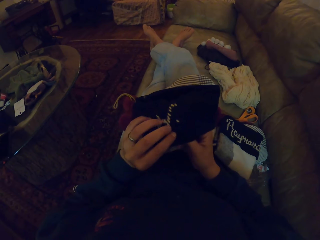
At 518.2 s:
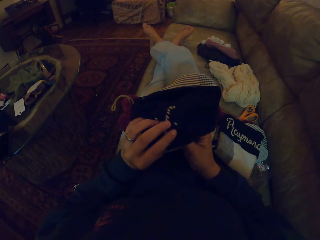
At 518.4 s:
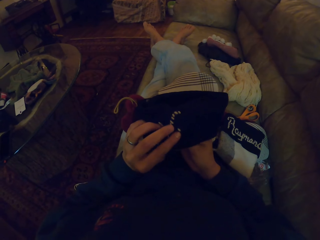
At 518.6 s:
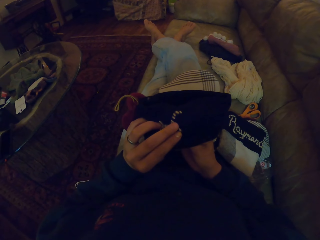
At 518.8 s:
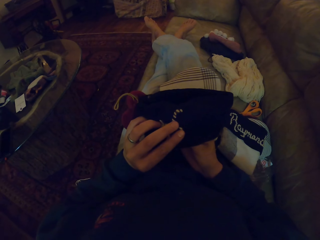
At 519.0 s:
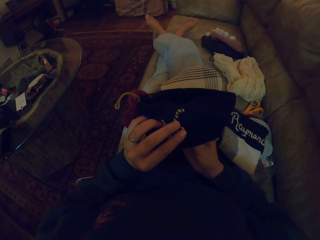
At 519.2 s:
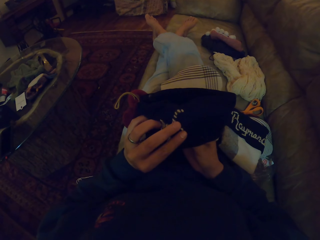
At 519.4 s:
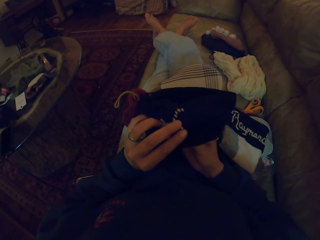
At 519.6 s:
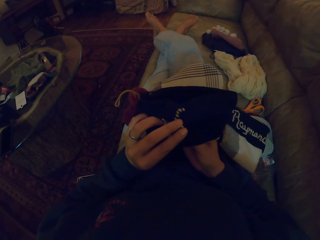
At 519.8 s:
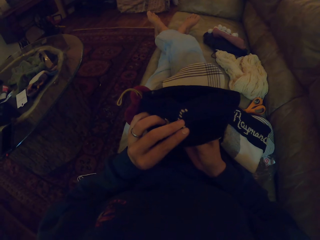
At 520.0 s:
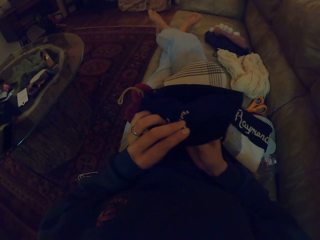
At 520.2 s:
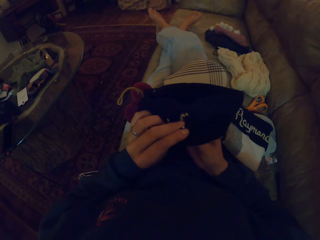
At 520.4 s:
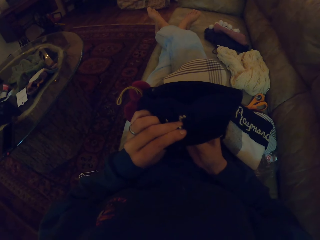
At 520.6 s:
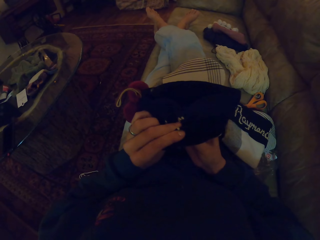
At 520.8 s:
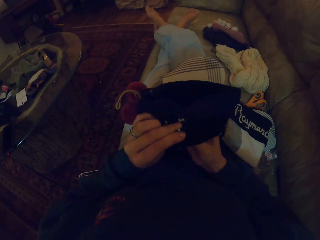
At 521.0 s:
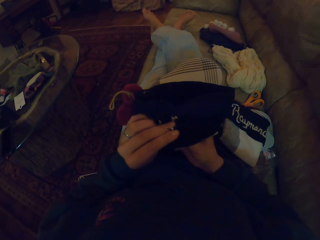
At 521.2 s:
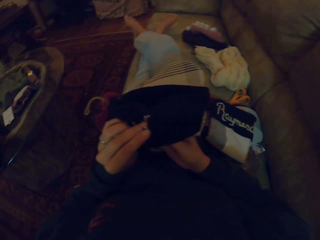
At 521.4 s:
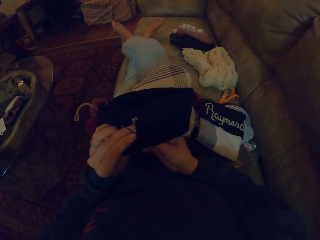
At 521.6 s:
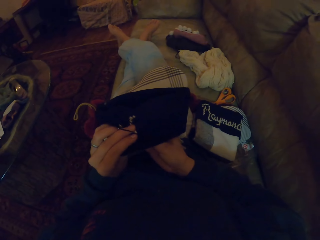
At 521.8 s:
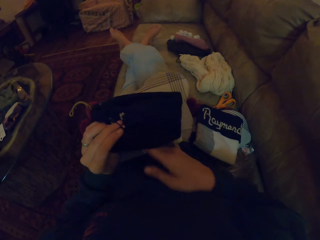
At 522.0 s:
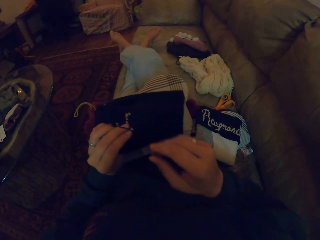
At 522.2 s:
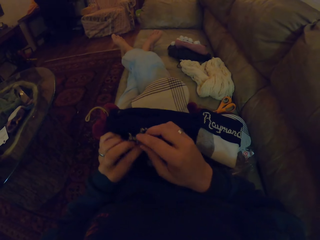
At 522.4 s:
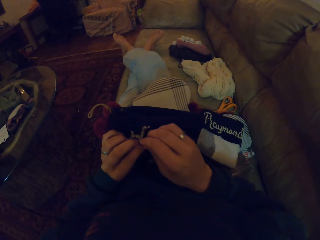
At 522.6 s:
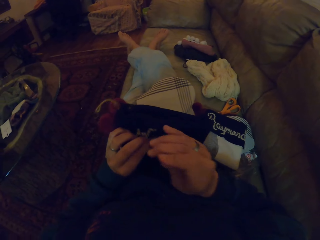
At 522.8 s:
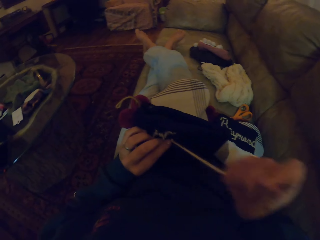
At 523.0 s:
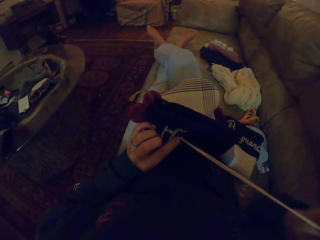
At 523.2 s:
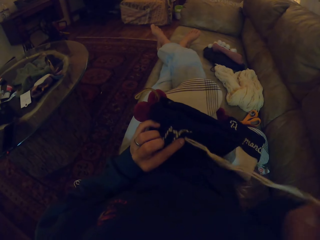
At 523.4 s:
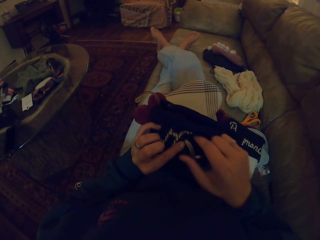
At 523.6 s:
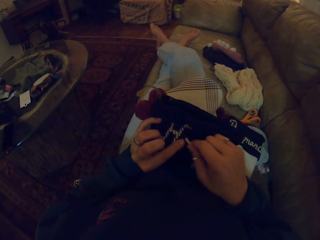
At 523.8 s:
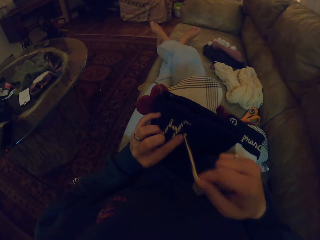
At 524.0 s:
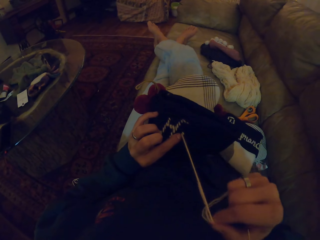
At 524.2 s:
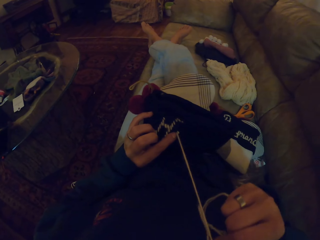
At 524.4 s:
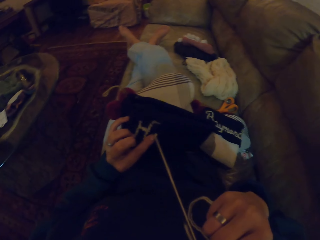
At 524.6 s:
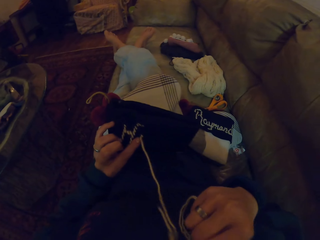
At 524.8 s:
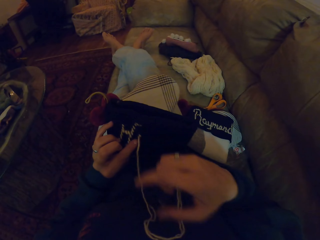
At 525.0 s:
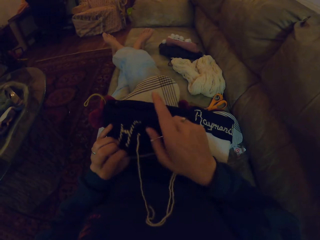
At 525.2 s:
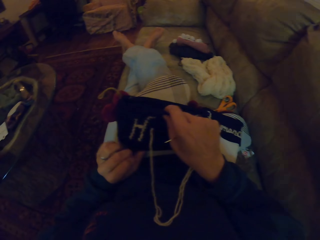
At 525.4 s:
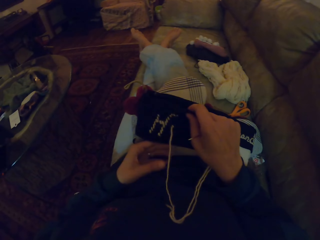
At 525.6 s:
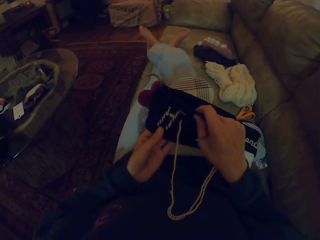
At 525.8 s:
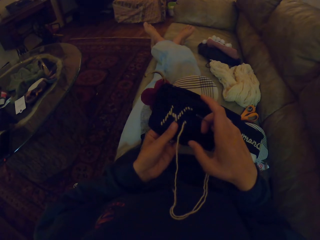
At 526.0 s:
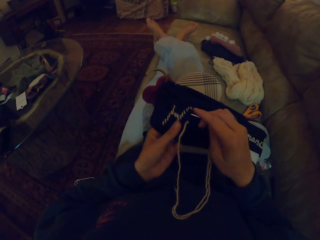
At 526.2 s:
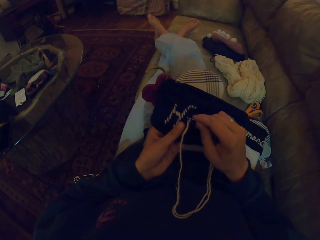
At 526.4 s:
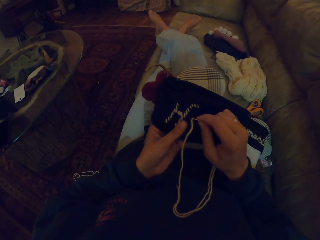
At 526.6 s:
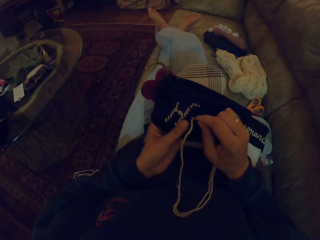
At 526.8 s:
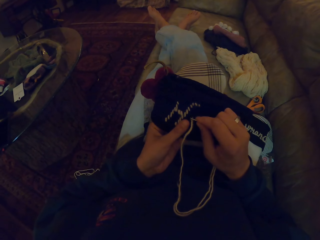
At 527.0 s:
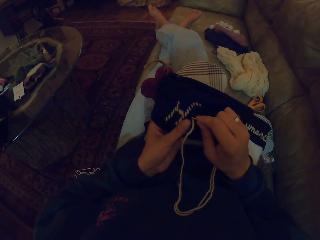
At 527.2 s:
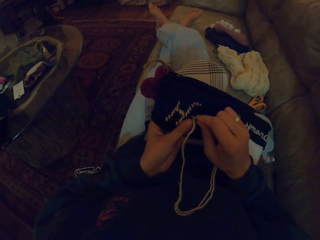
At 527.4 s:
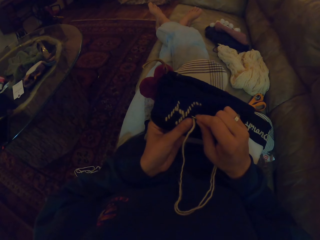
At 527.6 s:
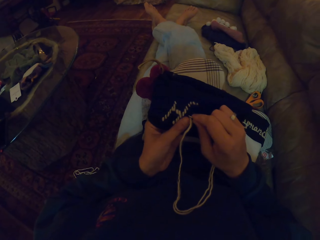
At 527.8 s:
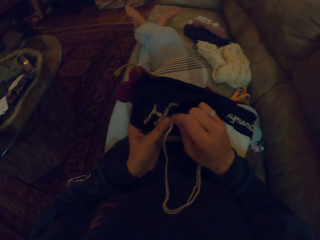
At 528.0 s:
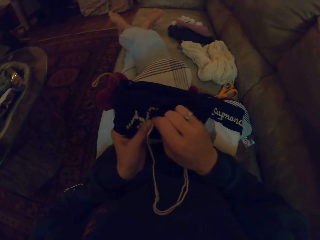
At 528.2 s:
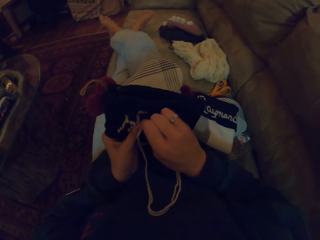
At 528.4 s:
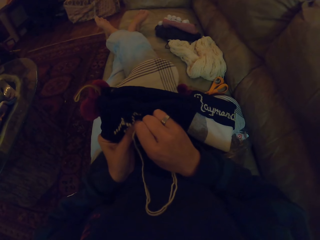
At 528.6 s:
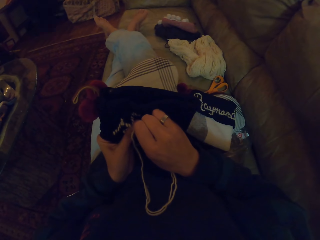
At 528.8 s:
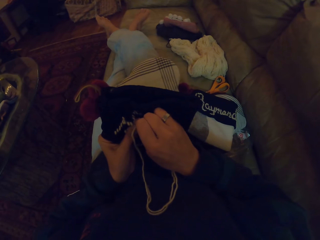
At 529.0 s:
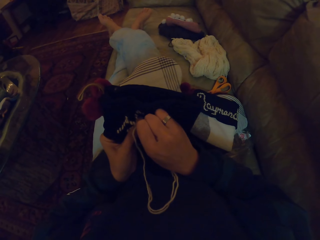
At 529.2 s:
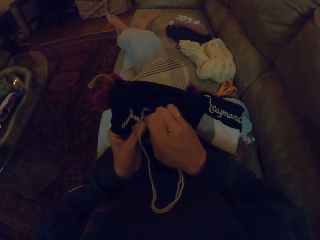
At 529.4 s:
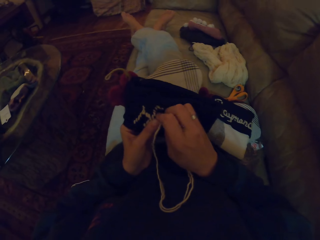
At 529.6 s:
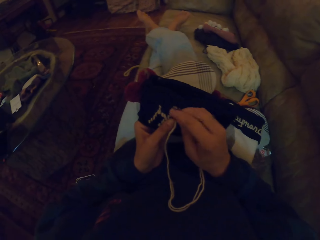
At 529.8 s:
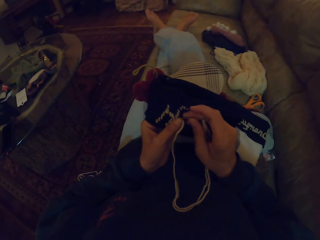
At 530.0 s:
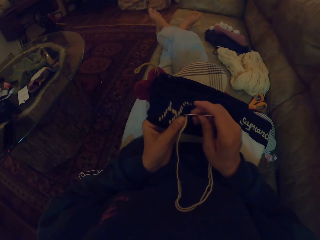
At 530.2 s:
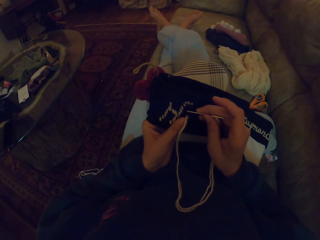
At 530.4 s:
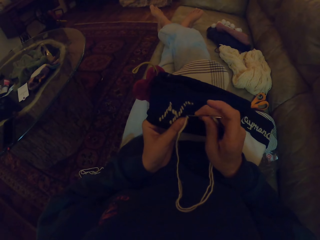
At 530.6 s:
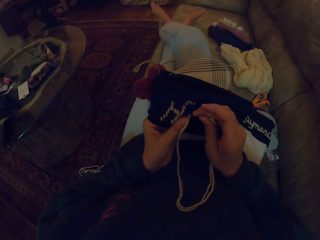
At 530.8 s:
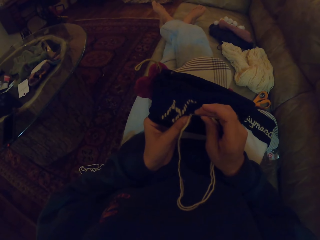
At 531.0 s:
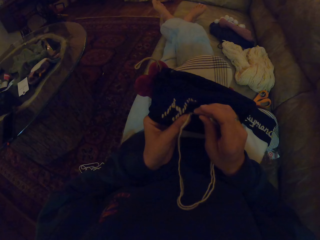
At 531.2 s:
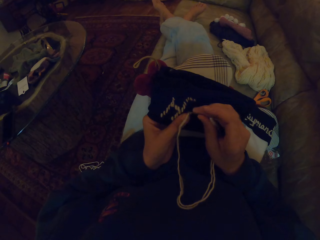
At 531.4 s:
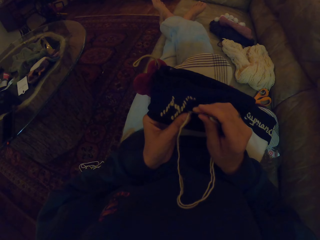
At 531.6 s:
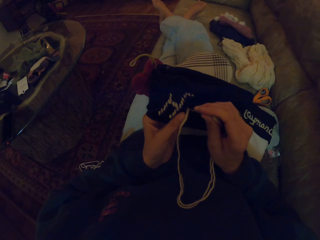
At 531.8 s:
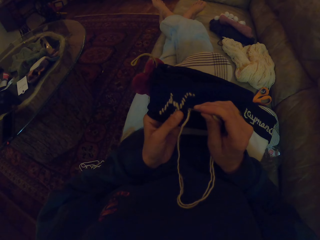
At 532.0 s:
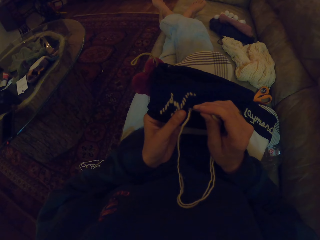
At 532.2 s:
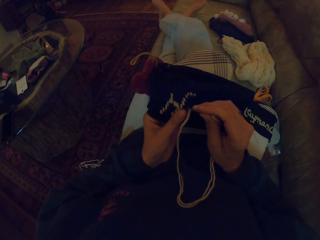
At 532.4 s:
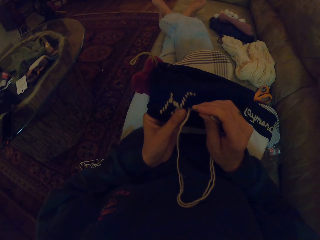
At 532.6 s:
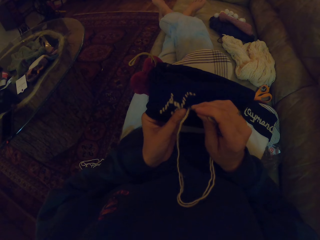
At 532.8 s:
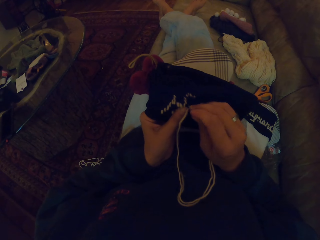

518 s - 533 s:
The camera wearer holds the cloth. They press a needle through the cloth. They pull the needle through the cloth. They pull the thread through the cloth. They press the needle through the cloth.

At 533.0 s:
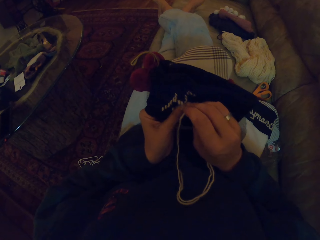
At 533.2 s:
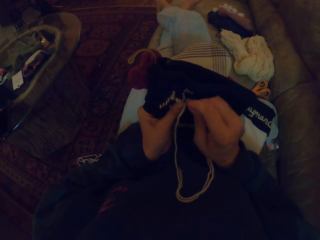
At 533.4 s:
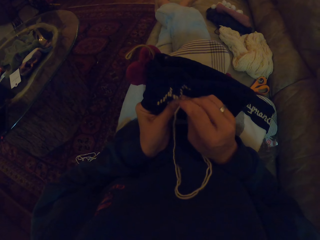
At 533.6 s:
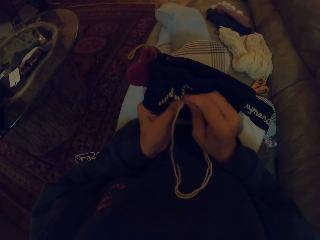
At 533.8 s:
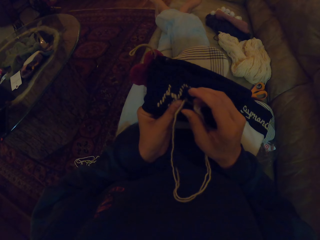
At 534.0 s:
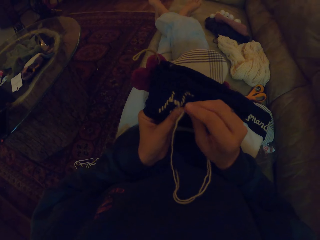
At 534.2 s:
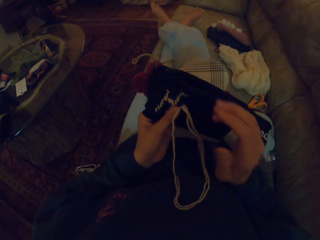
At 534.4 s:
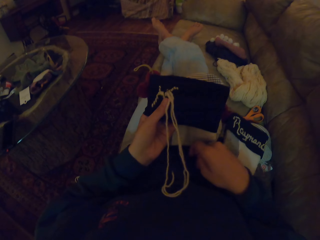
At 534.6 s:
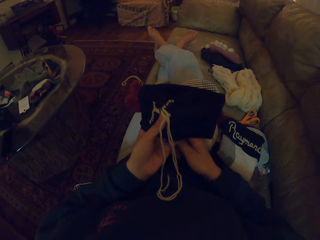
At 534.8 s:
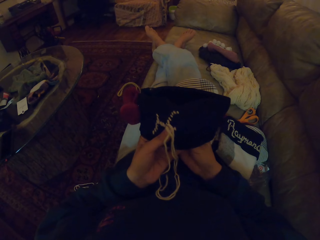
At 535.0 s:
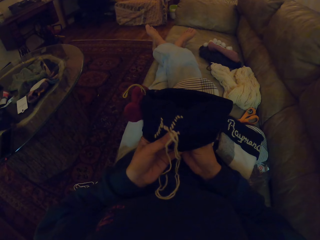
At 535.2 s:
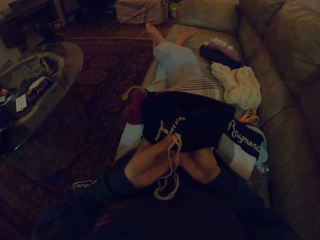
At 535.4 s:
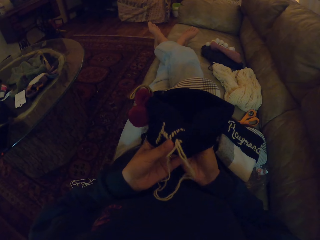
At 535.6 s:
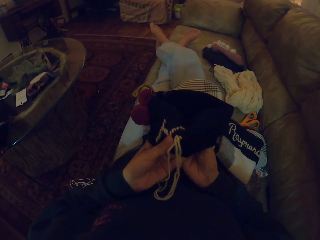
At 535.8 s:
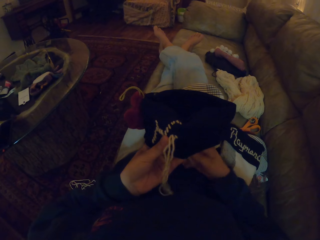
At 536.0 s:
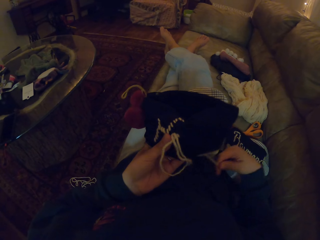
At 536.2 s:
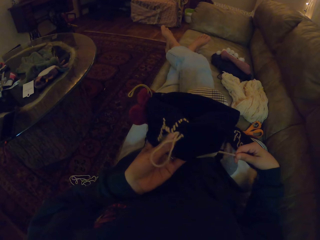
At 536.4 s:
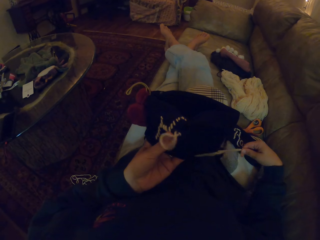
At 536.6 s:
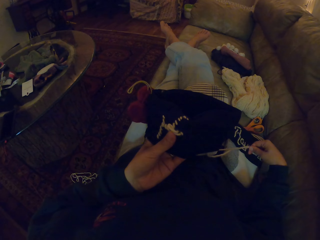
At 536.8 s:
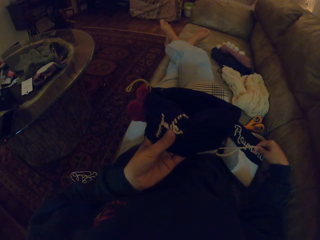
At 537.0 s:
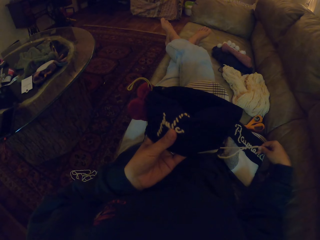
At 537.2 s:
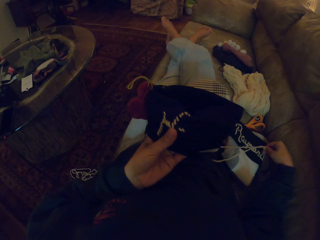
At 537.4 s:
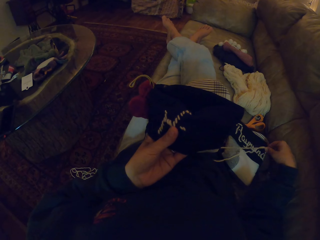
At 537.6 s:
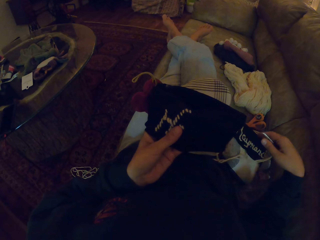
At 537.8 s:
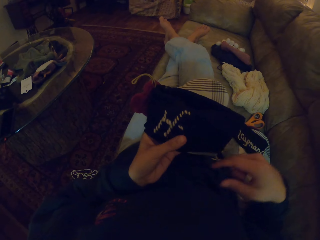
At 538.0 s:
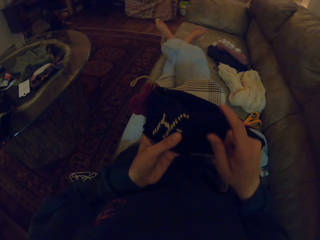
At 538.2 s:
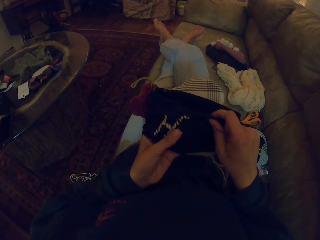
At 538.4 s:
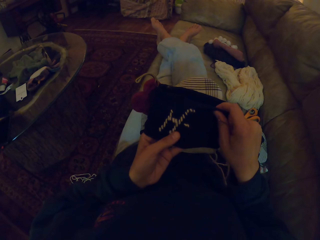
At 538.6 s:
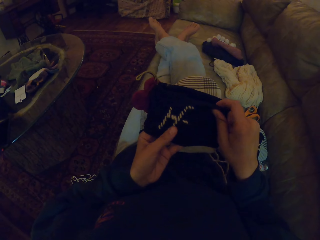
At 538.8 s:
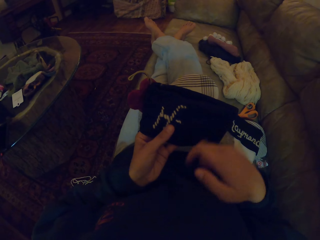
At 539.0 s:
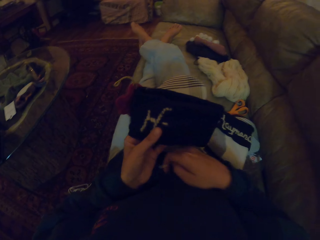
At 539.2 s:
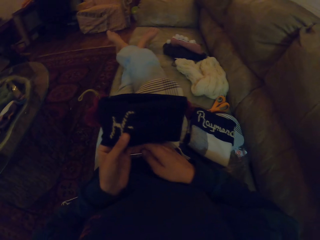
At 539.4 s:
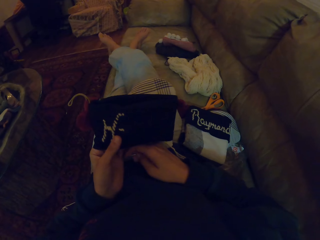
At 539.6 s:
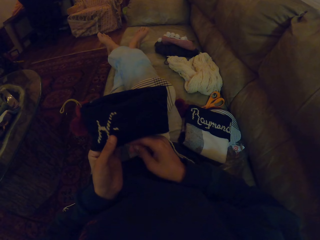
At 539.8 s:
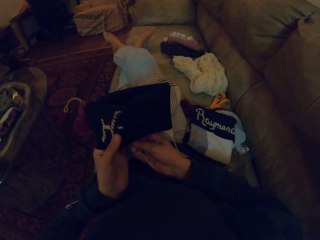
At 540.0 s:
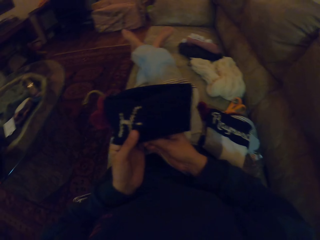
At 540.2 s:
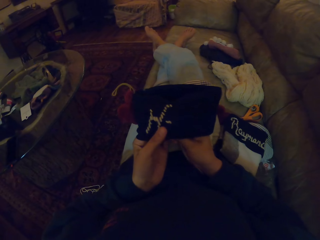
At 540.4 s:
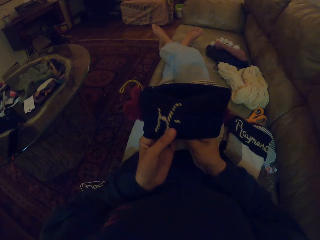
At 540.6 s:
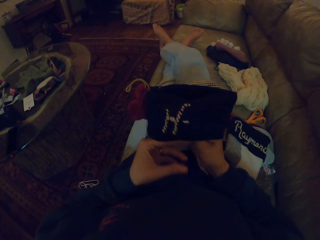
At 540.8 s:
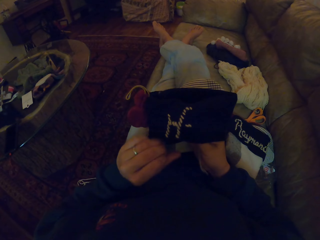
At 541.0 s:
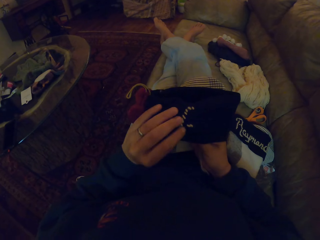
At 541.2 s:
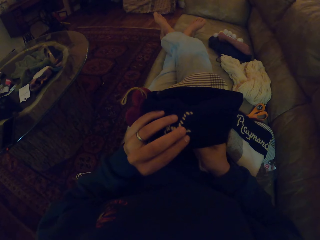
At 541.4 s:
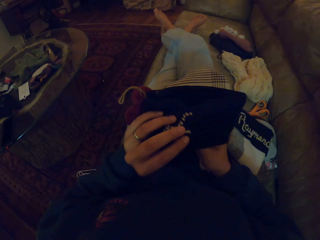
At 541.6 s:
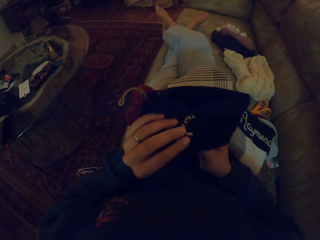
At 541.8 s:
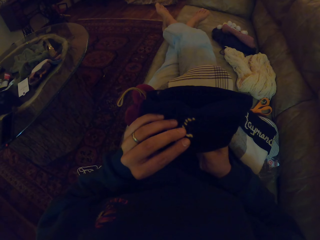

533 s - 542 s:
The camera wearer pulls the needle through the cloth. They pull the thread through the cloth. They adjust the cloth. They look around.
